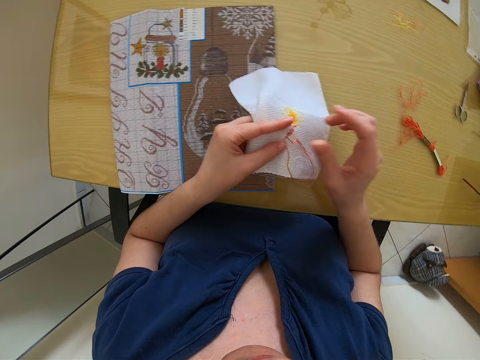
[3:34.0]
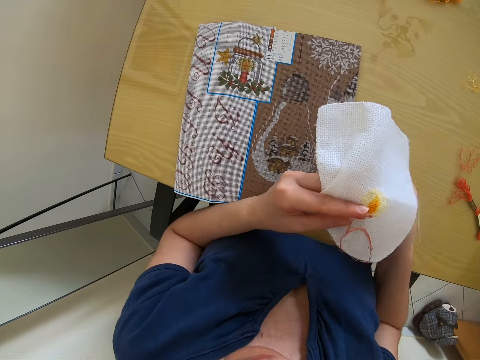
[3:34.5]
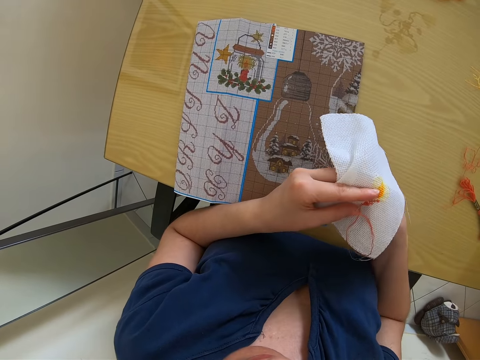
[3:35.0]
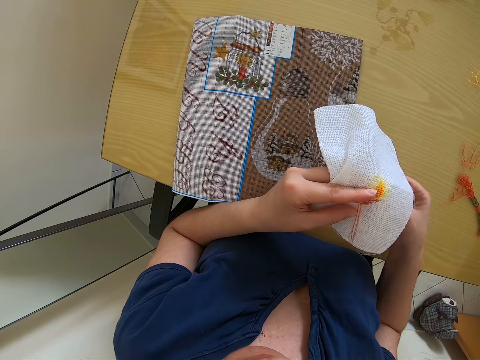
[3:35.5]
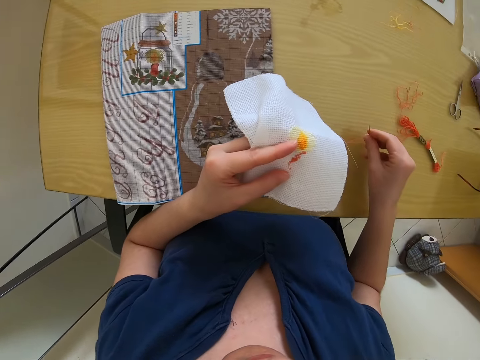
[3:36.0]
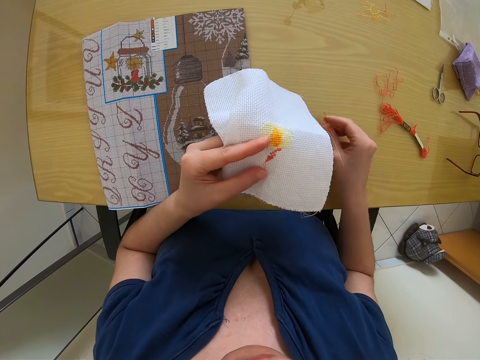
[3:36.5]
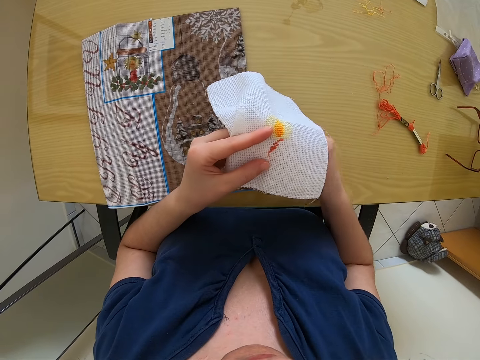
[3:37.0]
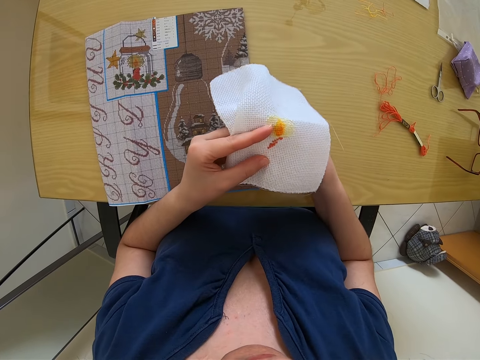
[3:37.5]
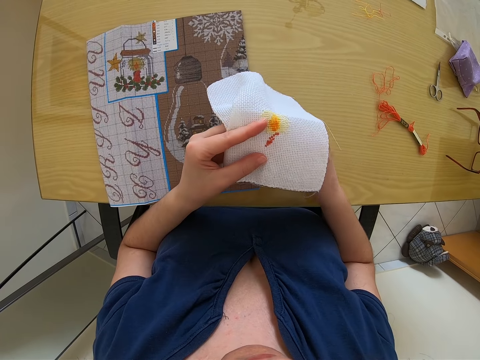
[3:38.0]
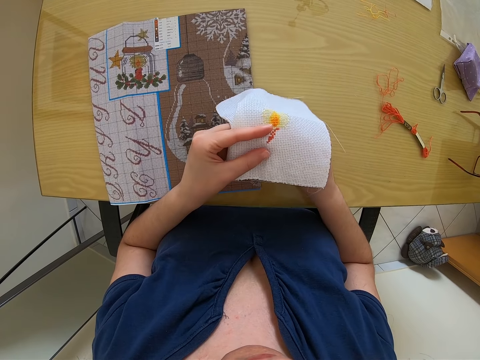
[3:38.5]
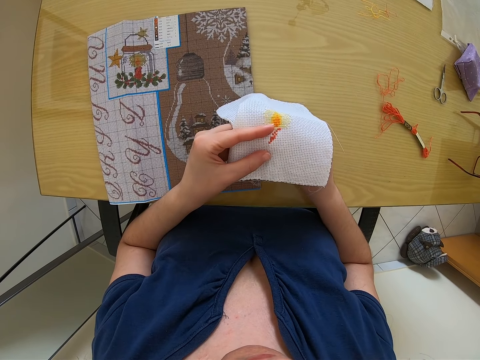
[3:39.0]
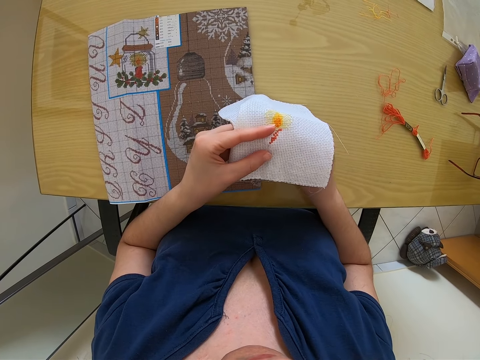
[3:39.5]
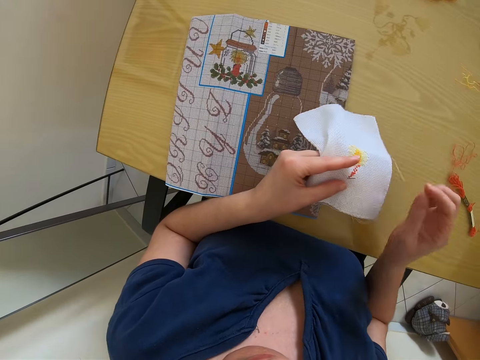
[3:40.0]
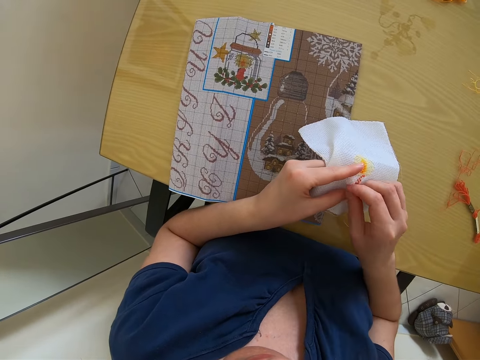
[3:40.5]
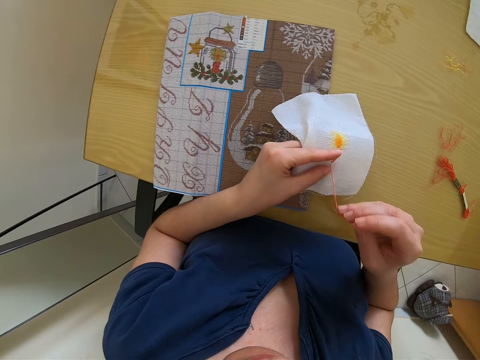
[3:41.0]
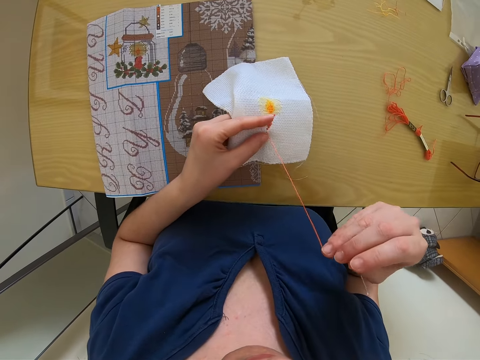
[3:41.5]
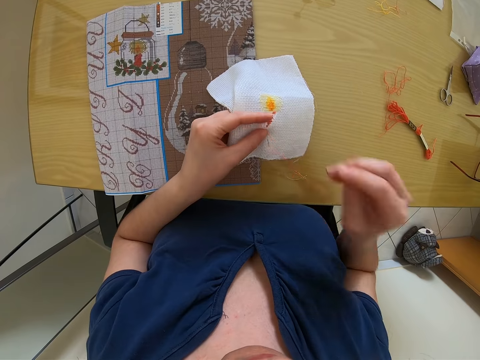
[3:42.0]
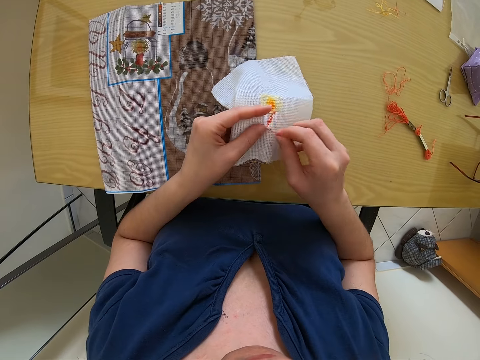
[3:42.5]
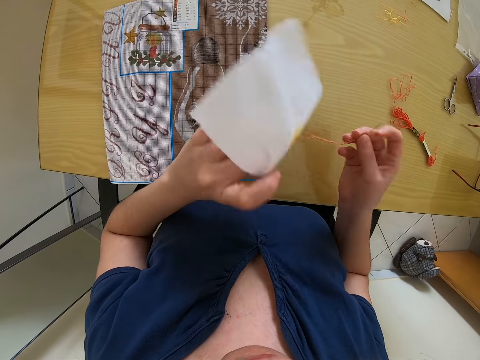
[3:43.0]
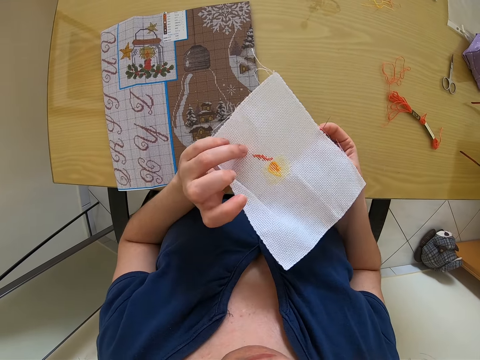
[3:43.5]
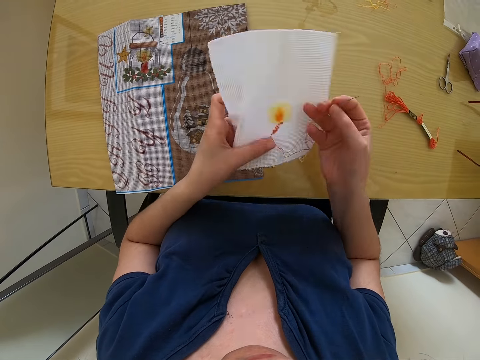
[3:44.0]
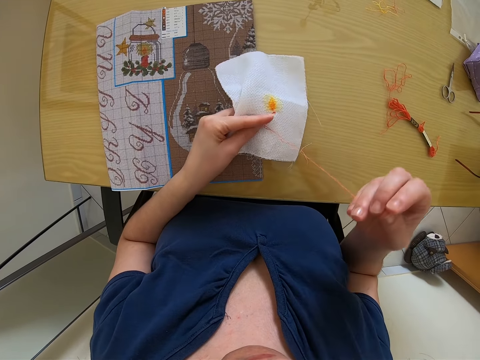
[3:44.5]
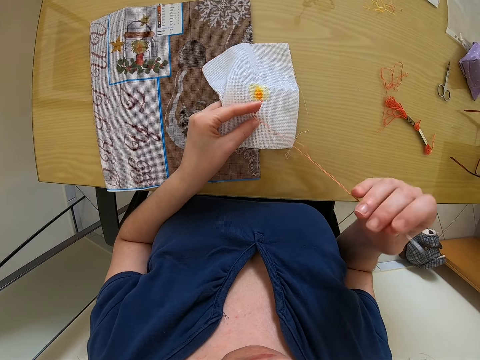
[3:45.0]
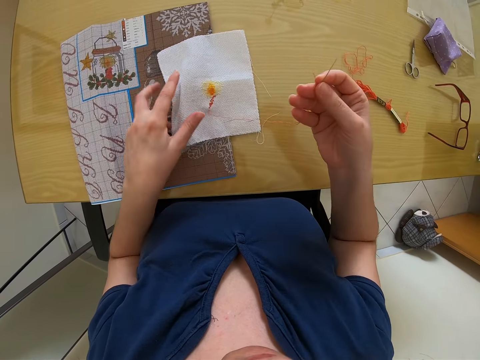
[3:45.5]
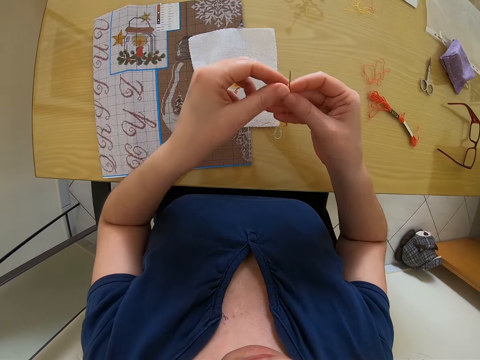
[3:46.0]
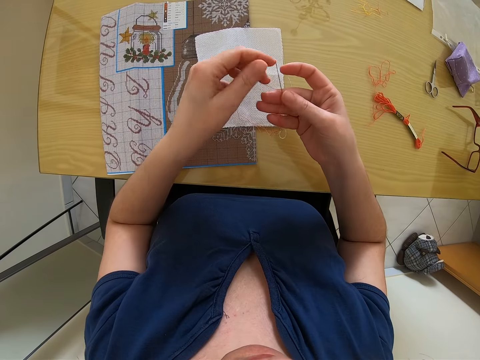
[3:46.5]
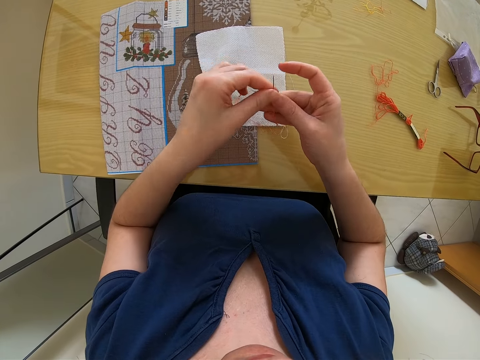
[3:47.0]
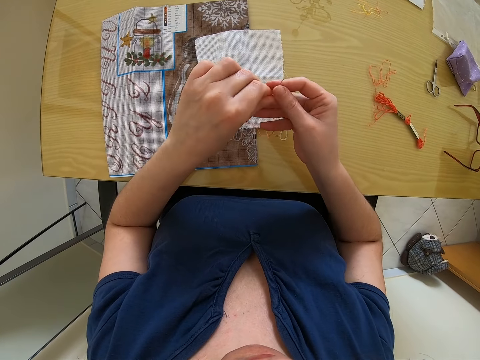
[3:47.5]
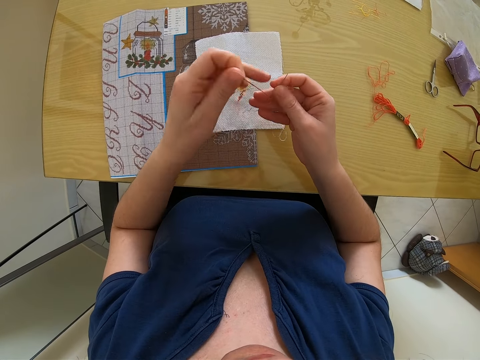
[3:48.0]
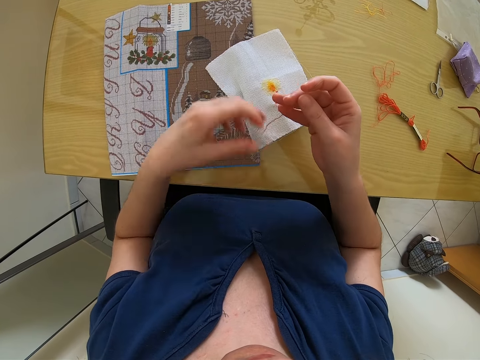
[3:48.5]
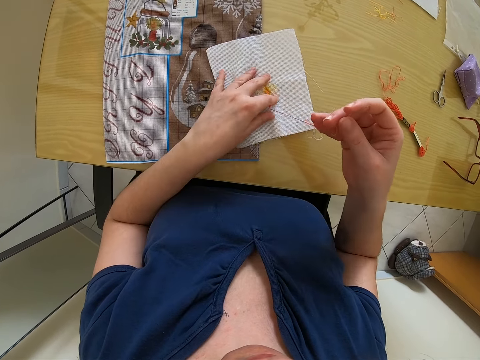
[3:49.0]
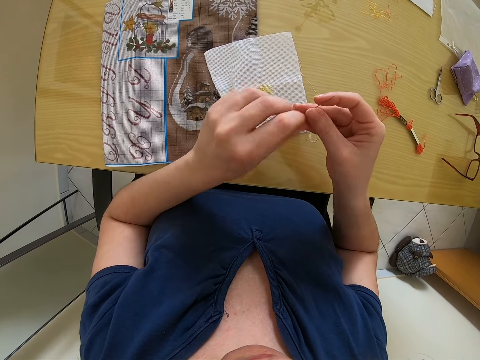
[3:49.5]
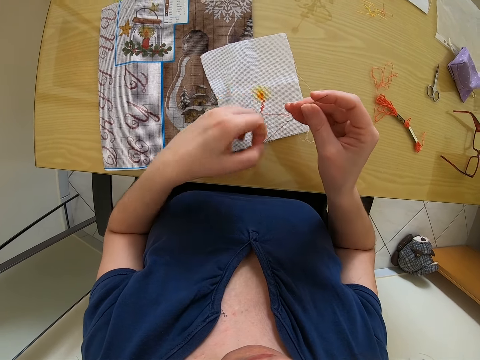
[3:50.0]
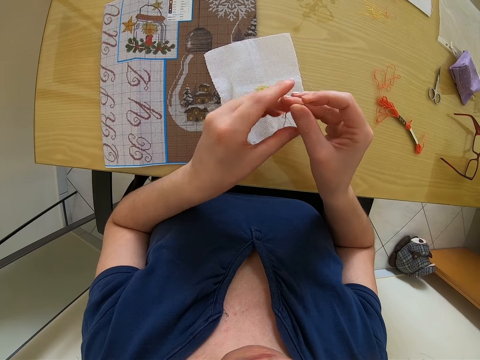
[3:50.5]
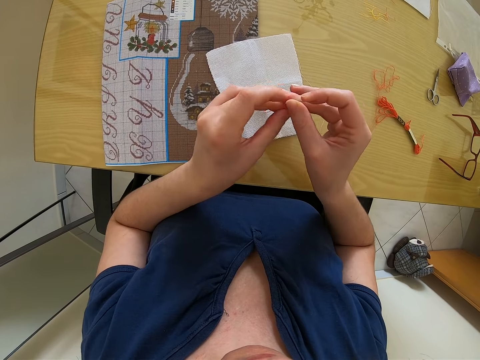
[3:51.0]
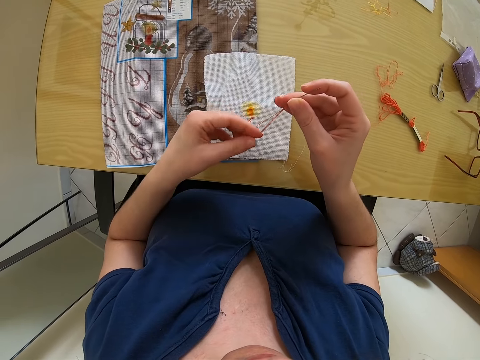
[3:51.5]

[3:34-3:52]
The camera wearer sews the clothing in their hand with a needle. They sew the clothing again. They turn the clothing in their hand. They turn it again. They drop the white fabric on the table with their left hand. They adjust the embroidery thread in the needle with their hands. They hold the needle with both hands. They straighten the thread.

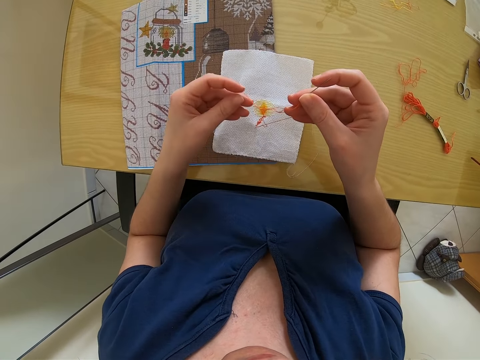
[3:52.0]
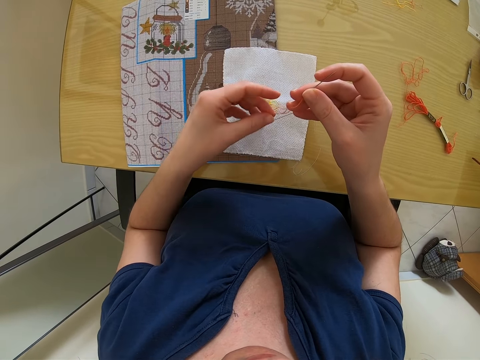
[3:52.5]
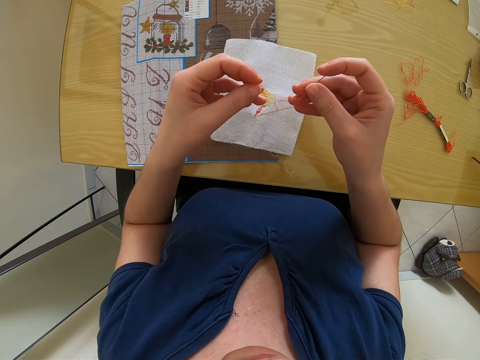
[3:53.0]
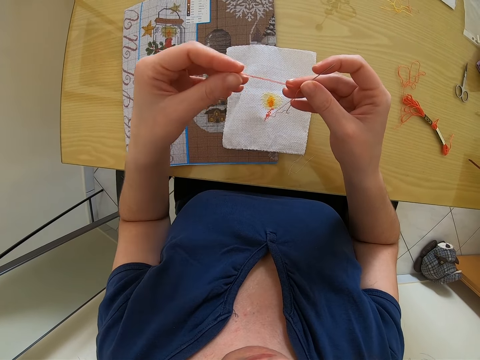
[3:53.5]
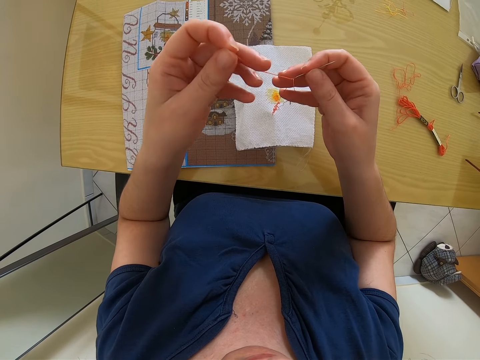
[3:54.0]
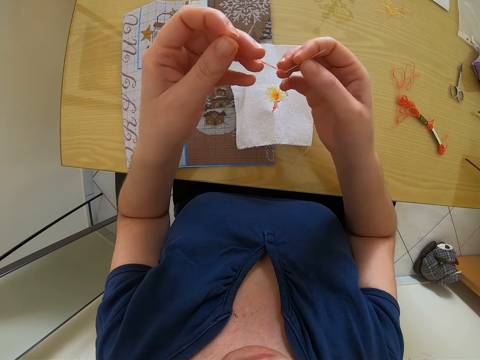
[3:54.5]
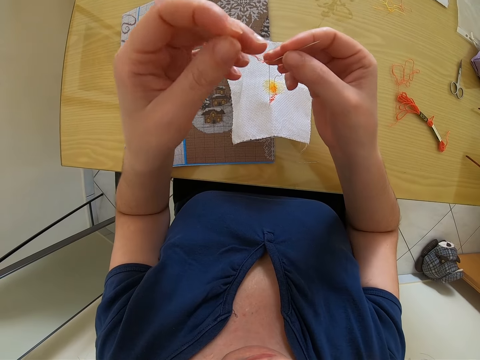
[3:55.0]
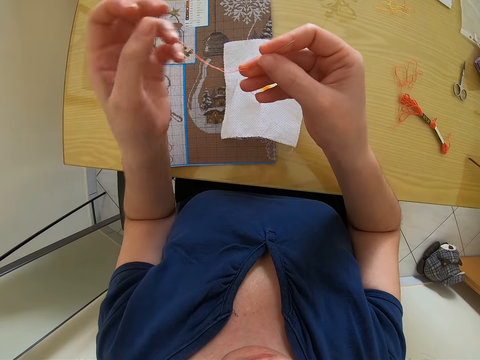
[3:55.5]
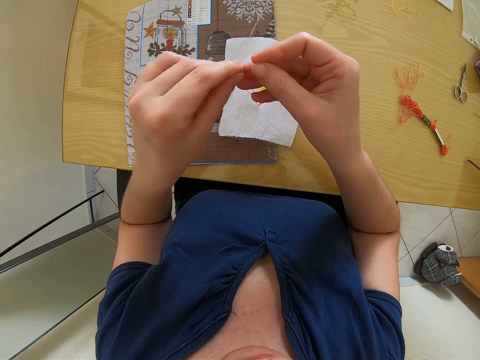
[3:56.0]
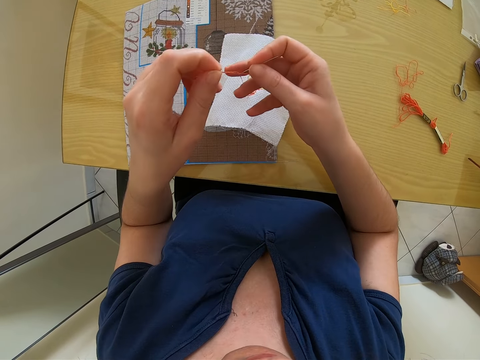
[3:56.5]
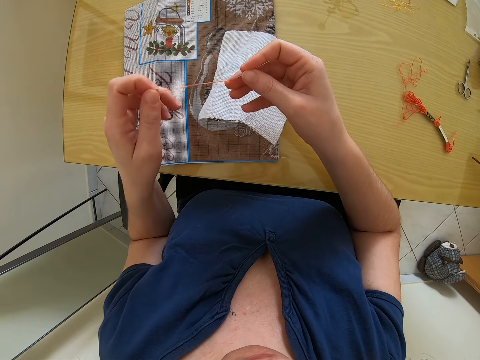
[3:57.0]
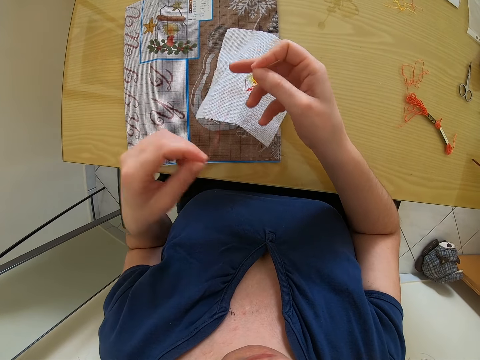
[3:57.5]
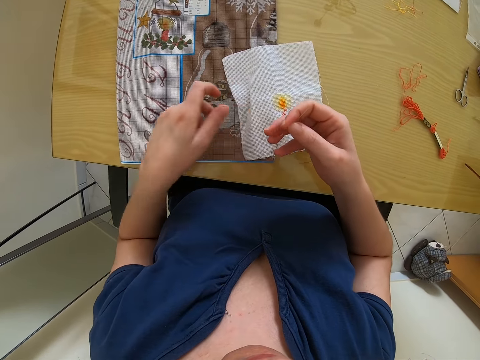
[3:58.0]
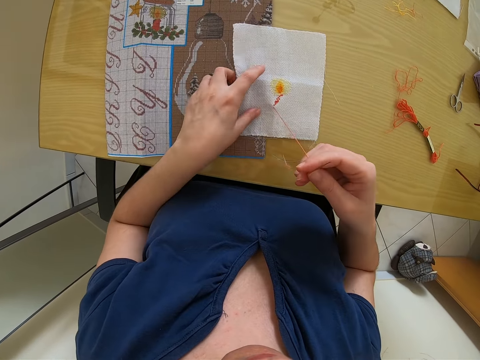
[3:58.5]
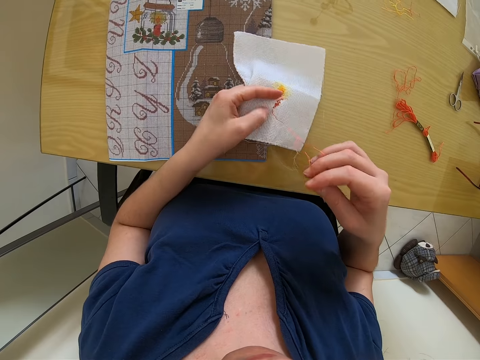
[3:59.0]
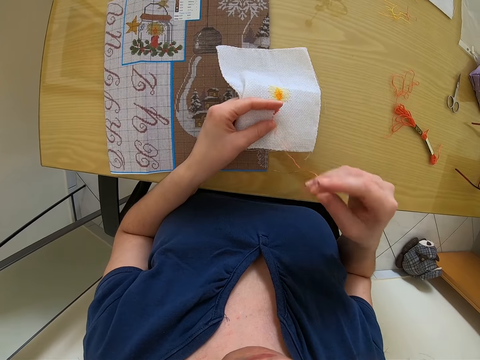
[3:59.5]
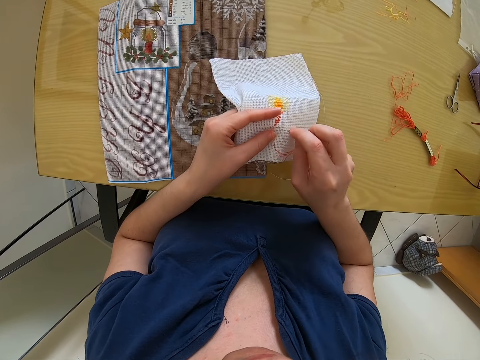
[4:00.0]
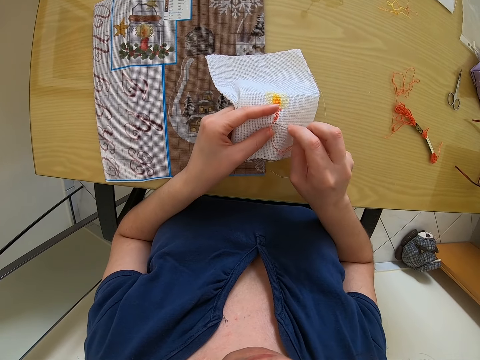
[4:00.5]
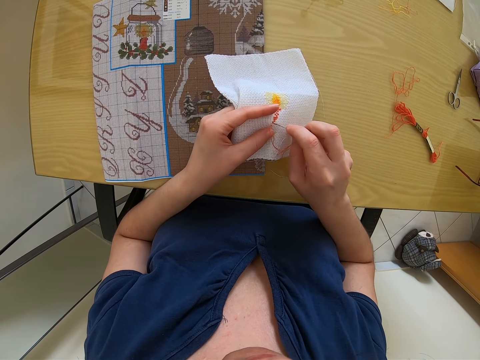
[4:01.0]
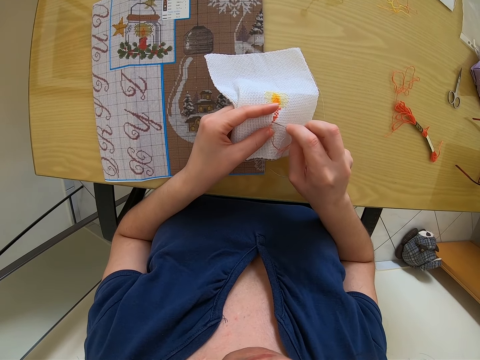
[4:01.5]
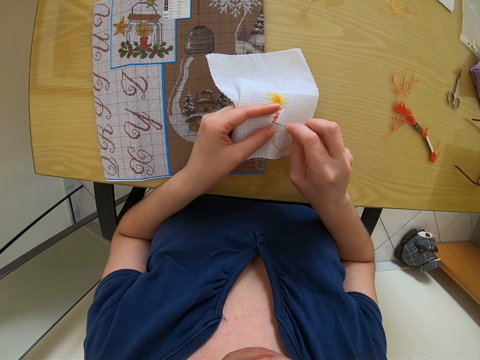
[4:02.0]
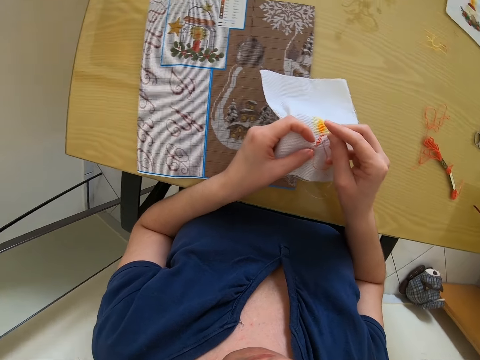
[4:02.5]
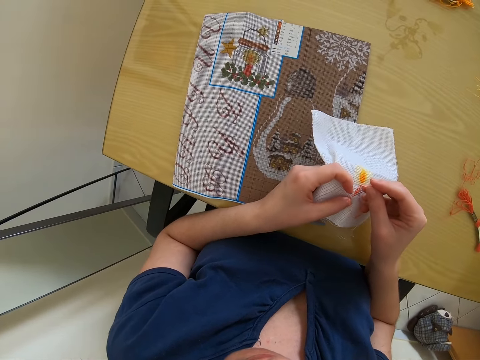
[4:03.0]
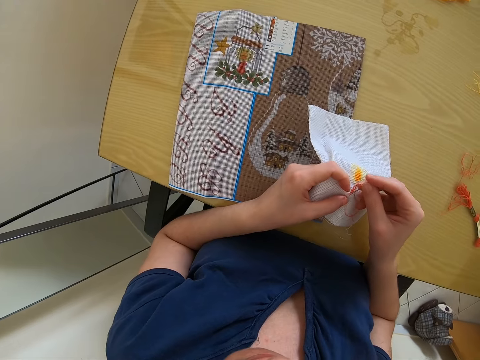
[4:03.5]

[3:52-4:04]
The camera wearer sorts the thread with both hands. They pick up the clothing on the table. They sew the embroidery on the white fabric in their left hand with a needle in their right hand. They sew it again.
